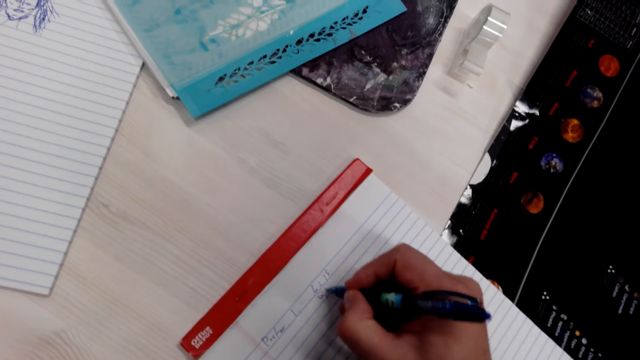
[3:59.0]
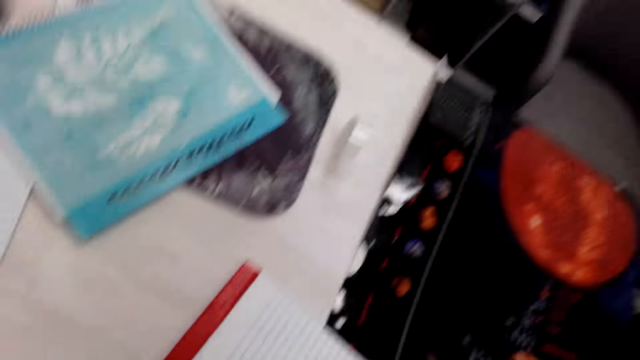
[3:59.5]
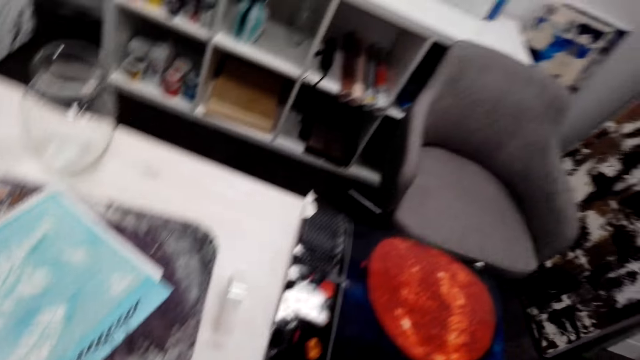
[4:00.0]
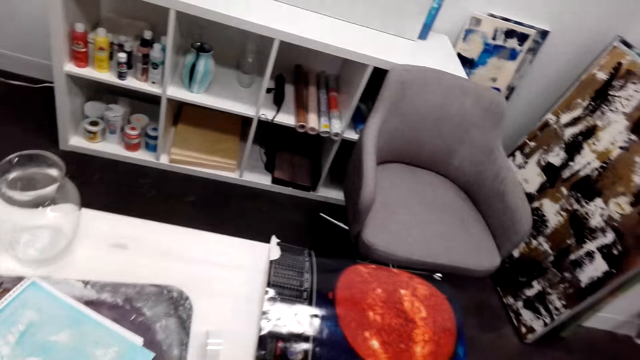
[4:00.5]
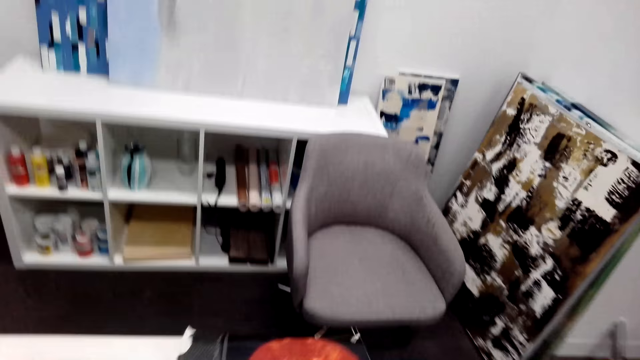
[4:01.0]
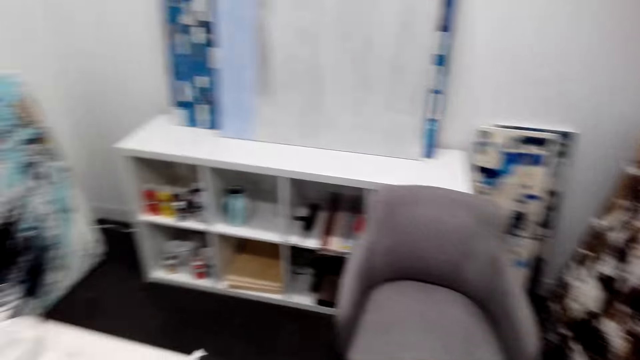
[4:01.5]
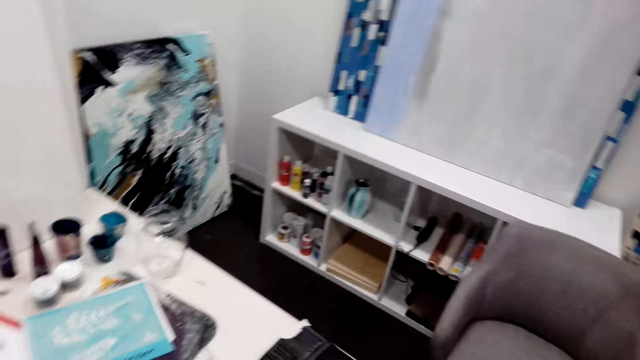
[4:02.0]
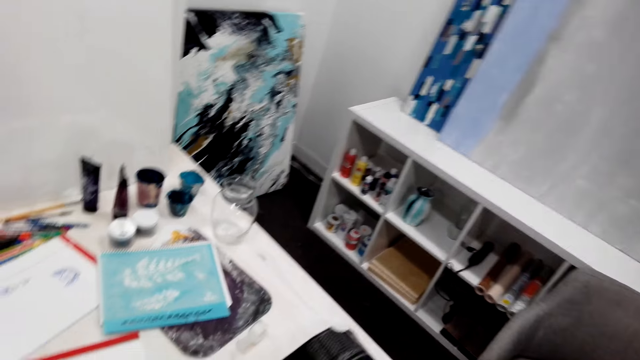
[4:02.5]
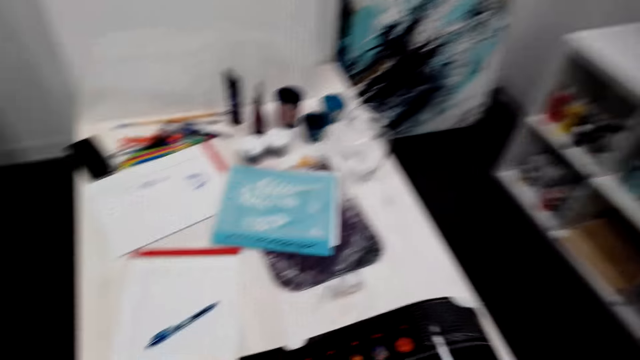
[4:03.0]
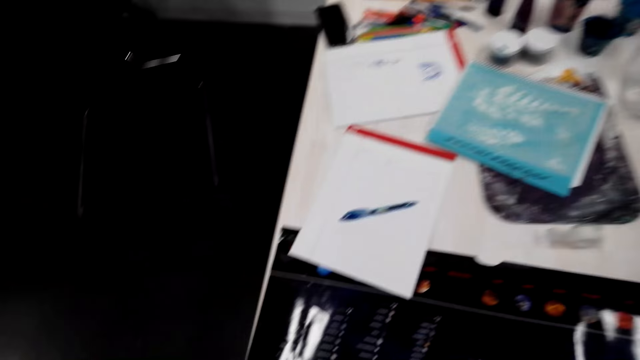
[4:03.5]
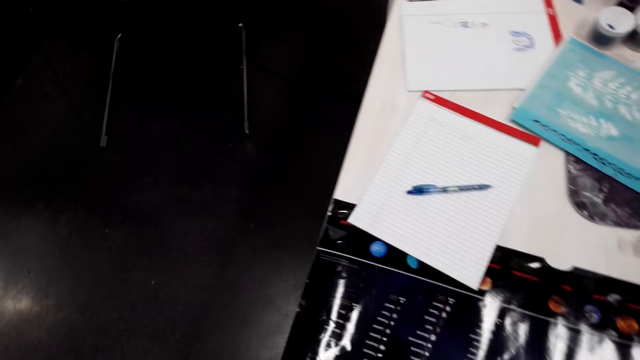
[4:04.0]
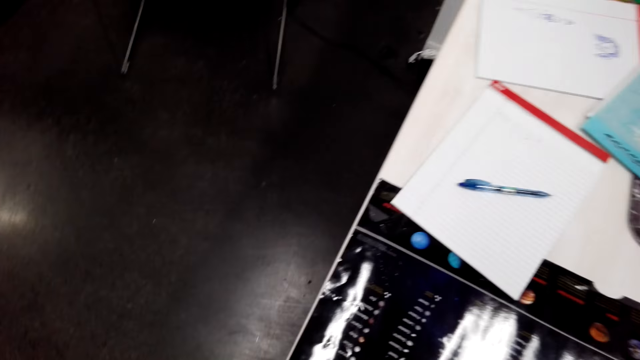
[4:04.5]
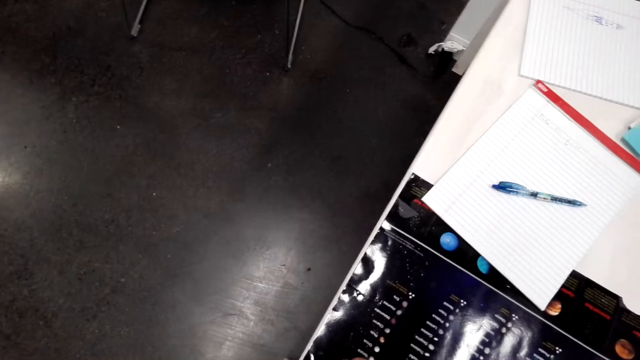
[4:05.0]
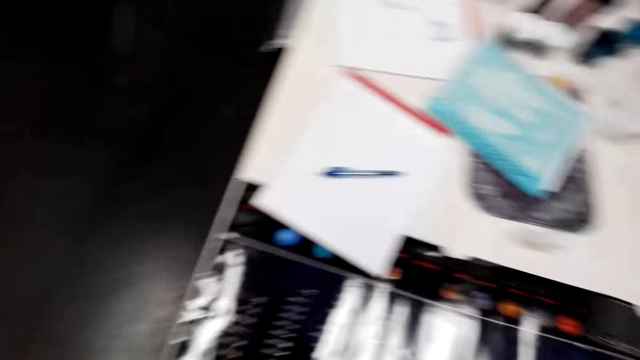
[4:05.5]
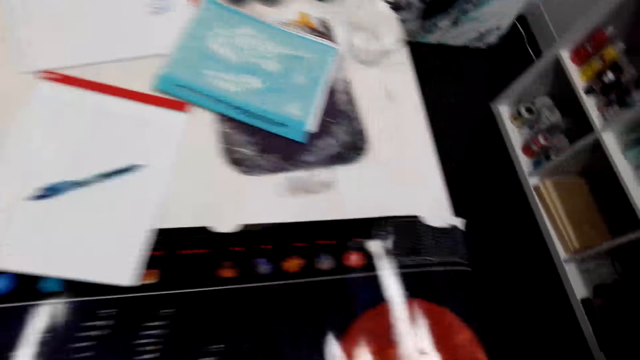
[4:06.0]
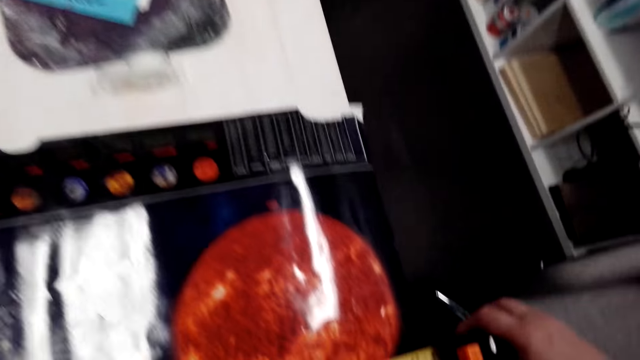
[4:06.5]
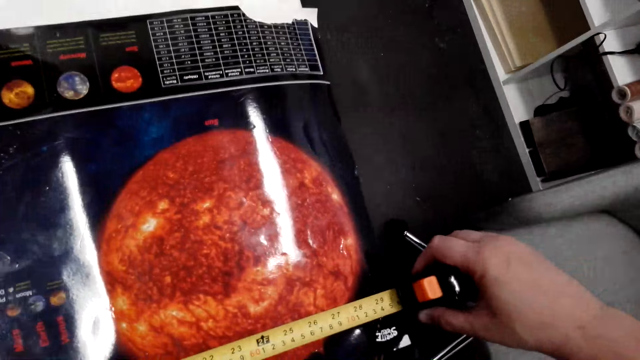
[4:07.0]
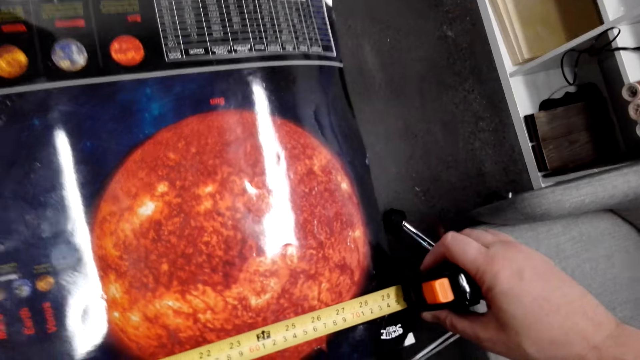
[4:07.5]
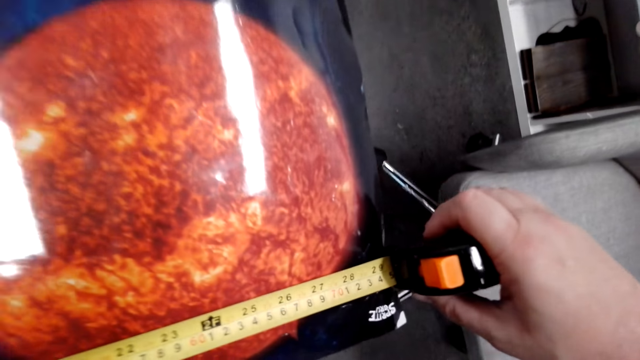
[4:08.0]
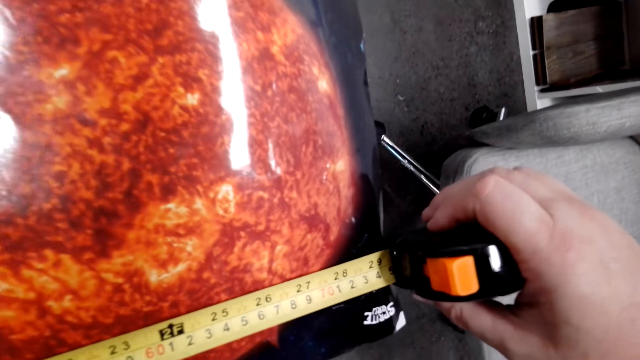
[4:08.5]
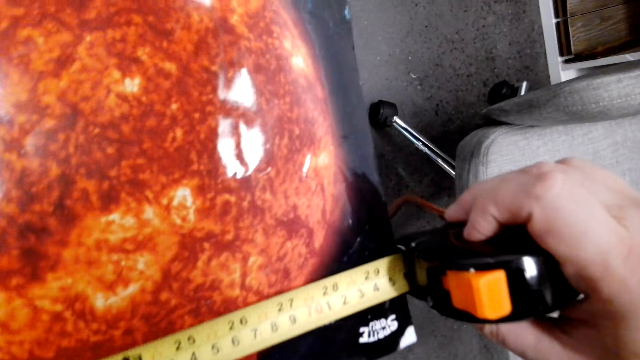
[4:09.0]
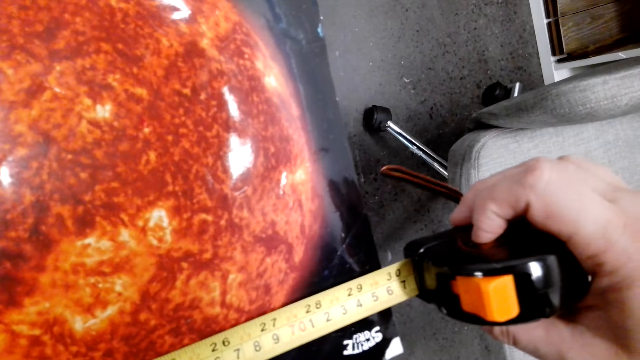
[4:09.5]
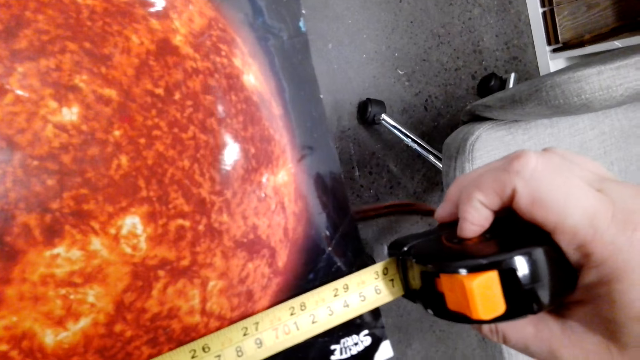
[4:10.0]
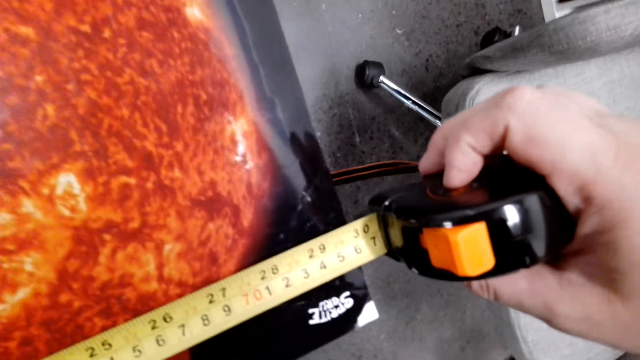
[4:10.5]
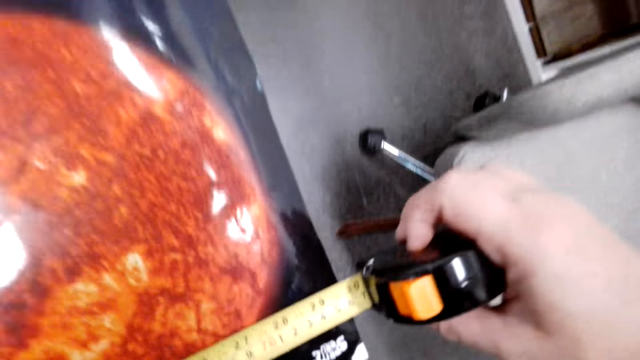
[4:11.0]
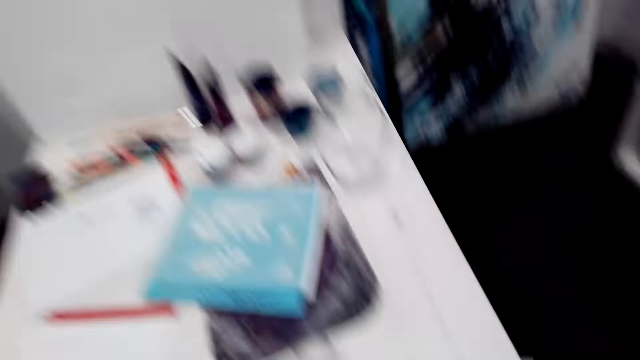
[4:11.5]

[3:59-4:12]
The camera wearer puts a pen on the book. They put the book on the table. They measure the wallpaper with a tape measure. They unfold the tape measure.

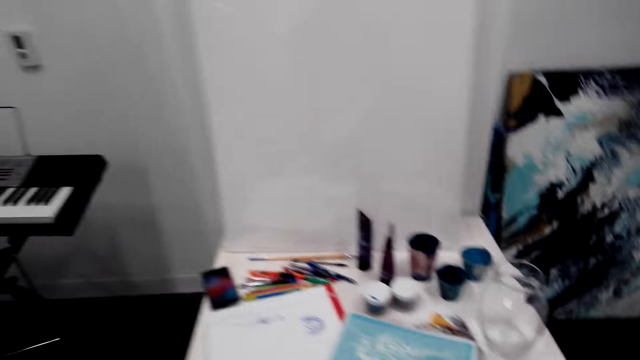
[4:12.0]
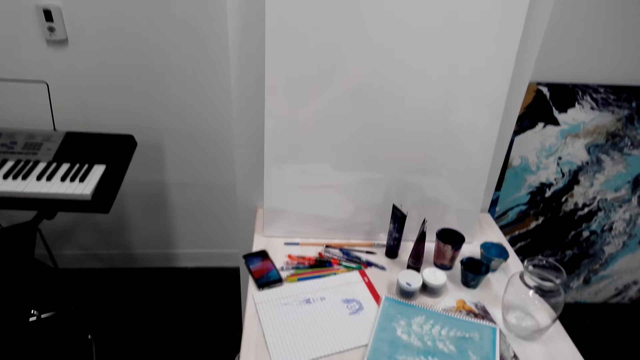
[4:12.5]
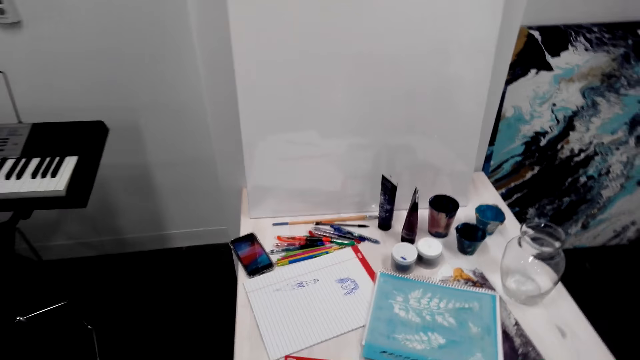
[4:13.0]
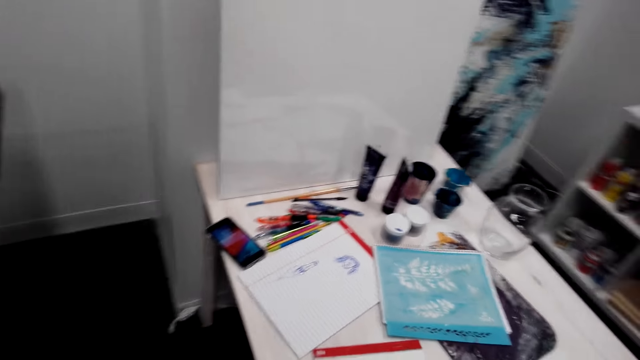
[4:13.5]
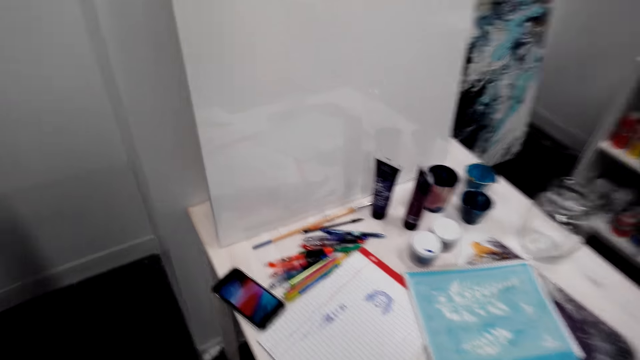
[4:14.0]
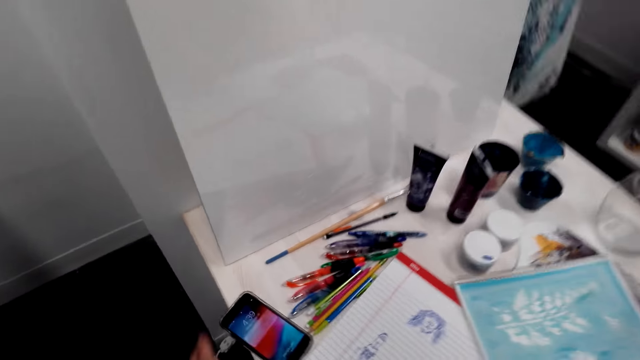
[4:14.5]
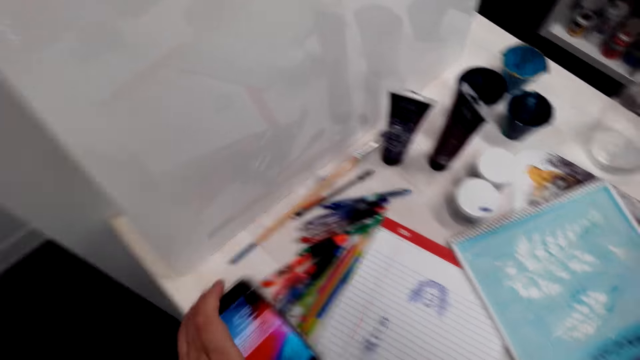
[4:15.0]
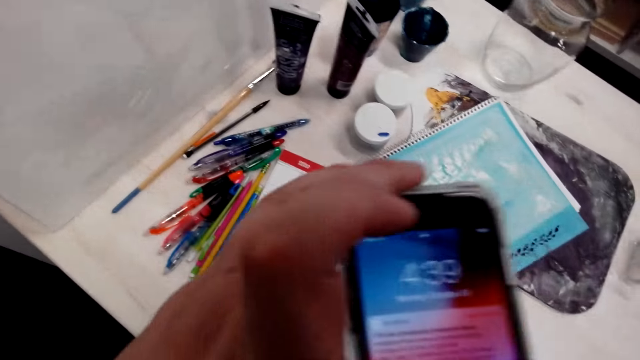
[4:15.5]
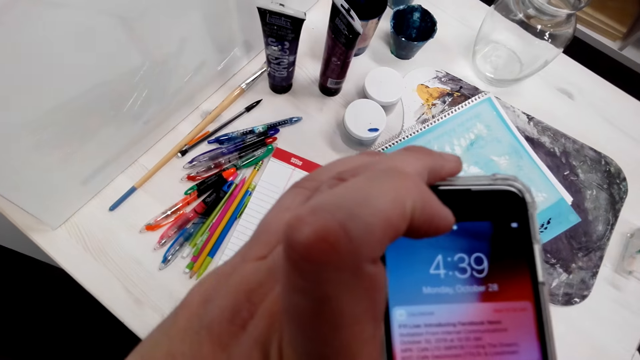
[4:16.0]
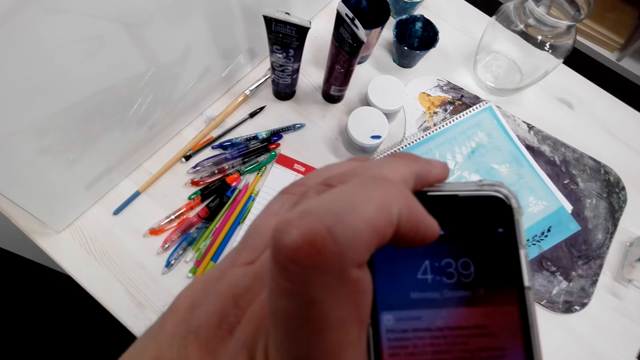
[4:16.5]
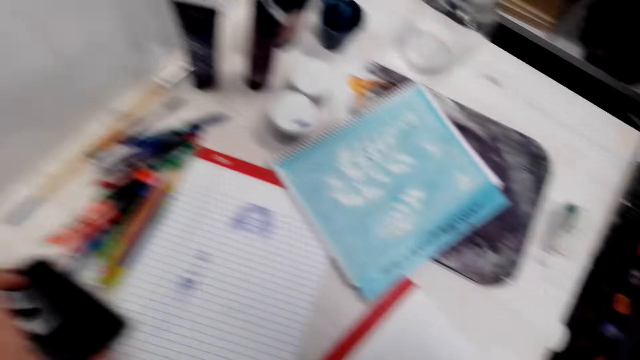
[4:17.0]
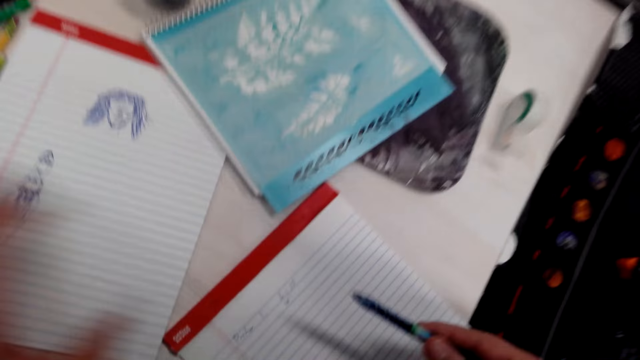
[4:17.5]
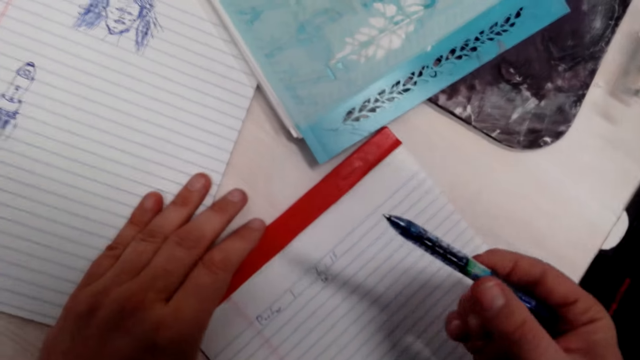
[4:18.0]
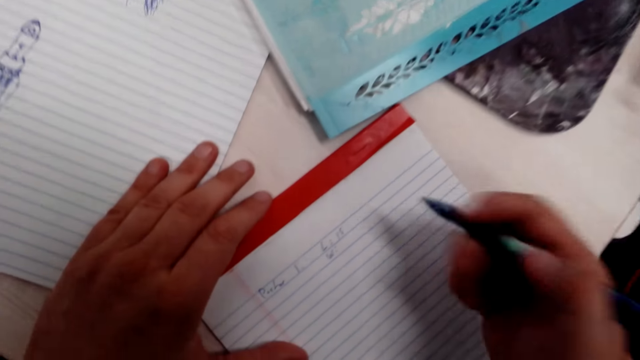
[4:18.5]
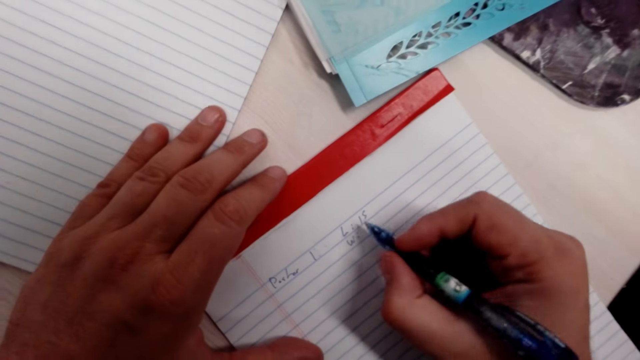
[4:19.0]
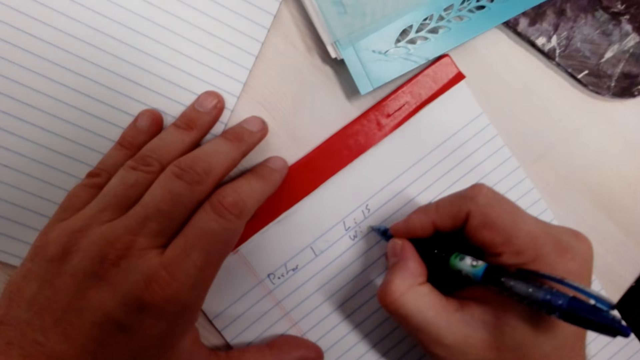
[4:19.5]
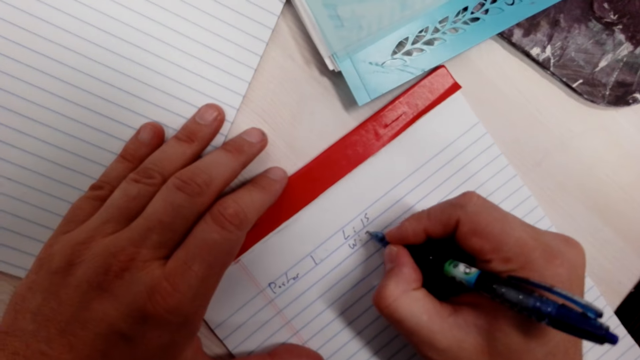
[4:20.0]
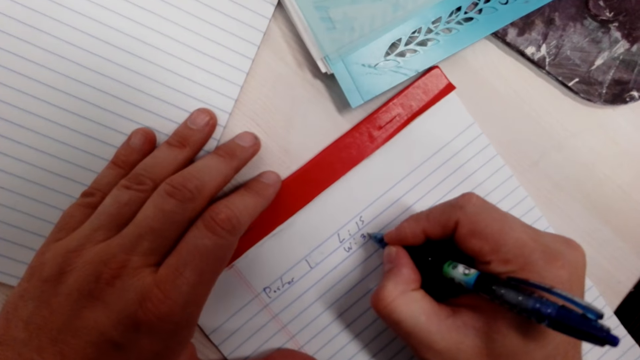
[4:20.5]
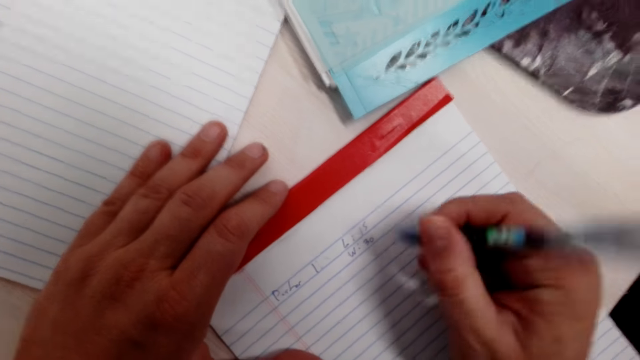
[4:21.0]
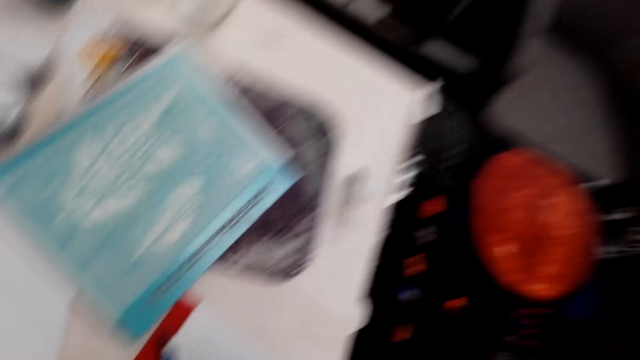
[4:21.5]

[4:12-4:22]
The camera wearer picks up a phone. They look at the phone. They put the phone on the table. They hold the pen. They take the pen. They write on a book with the pen.
